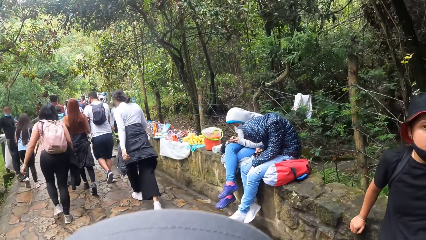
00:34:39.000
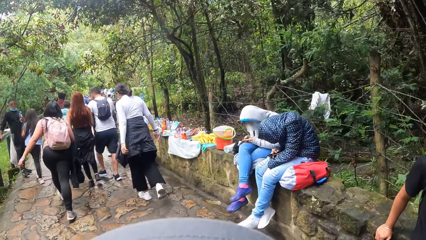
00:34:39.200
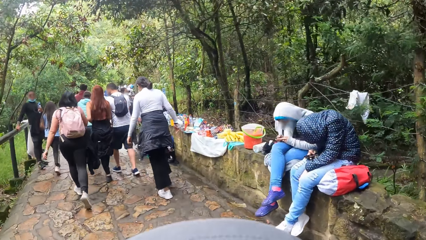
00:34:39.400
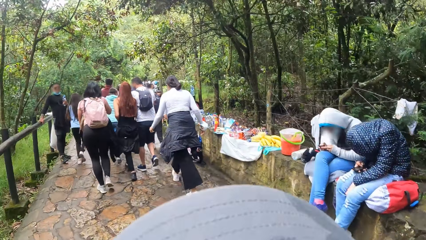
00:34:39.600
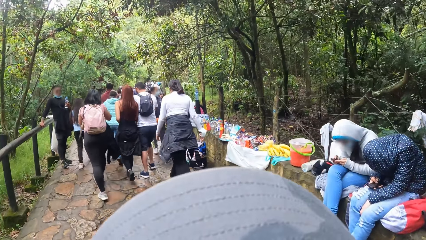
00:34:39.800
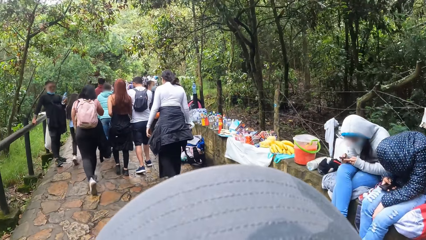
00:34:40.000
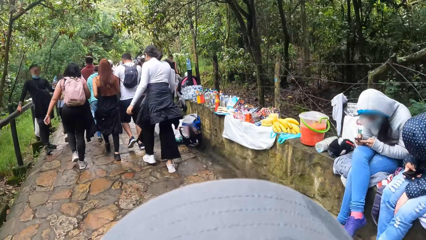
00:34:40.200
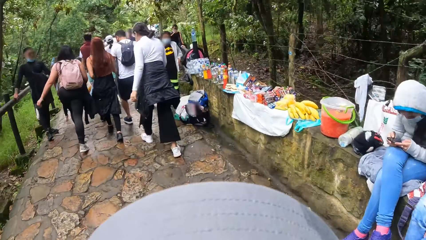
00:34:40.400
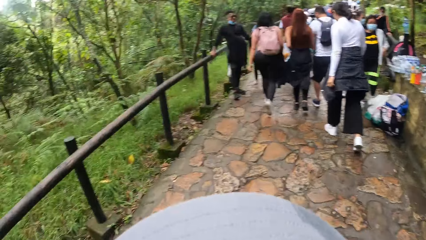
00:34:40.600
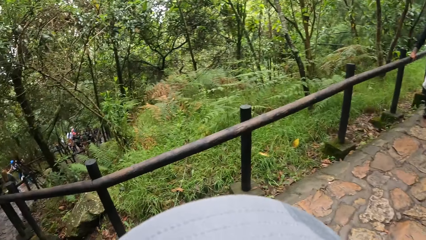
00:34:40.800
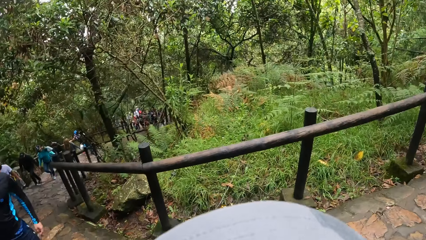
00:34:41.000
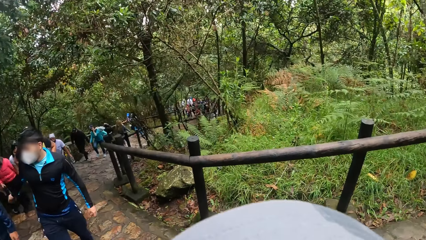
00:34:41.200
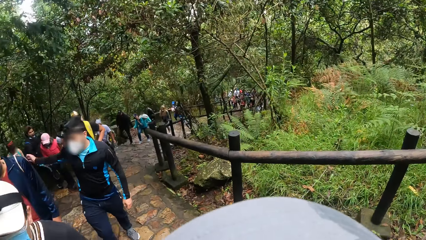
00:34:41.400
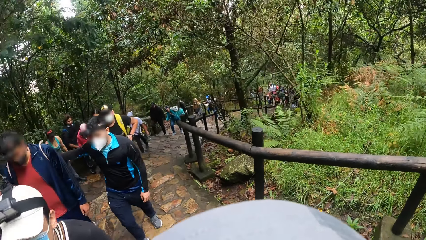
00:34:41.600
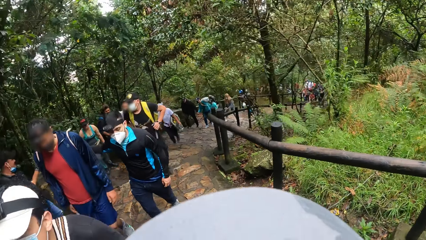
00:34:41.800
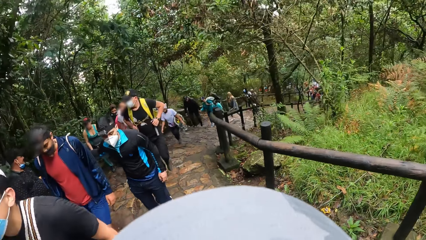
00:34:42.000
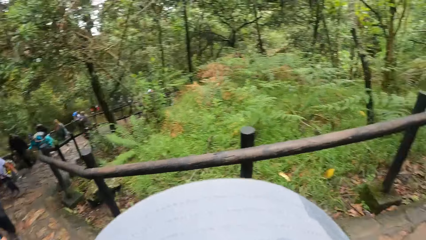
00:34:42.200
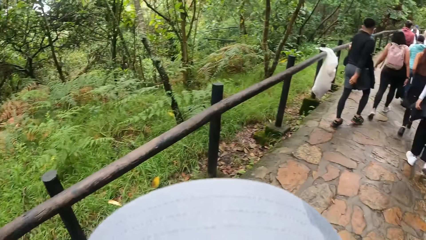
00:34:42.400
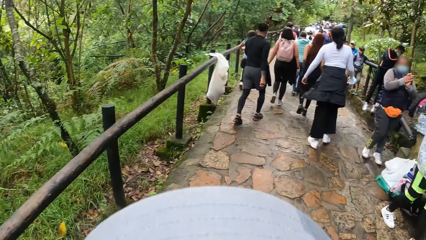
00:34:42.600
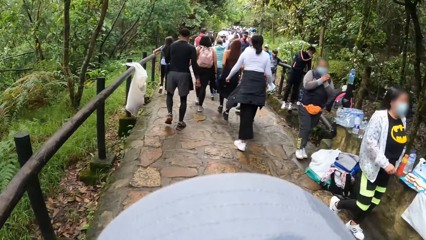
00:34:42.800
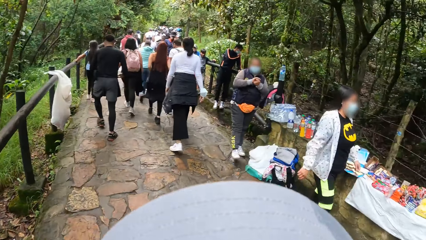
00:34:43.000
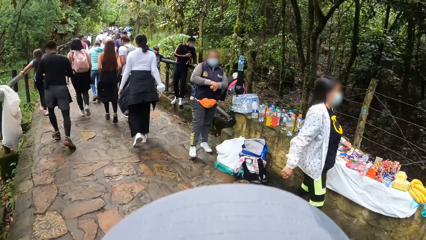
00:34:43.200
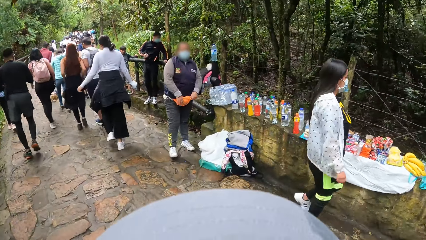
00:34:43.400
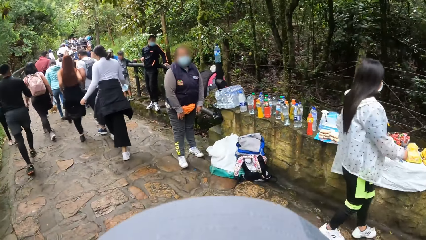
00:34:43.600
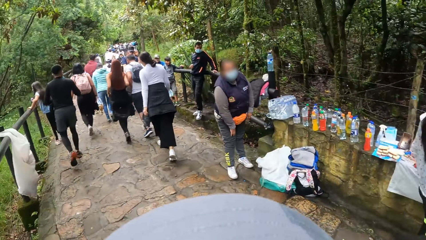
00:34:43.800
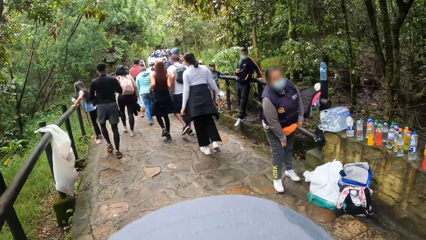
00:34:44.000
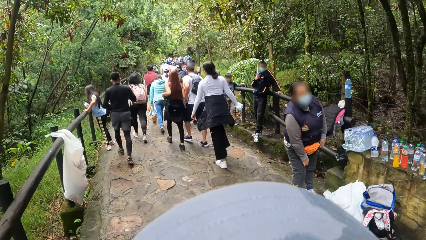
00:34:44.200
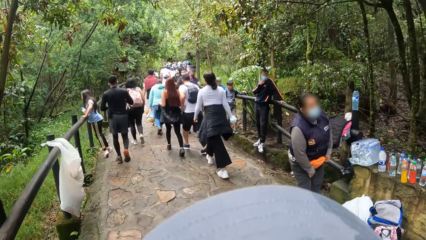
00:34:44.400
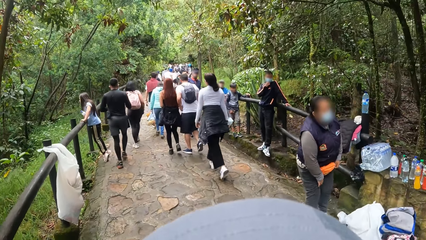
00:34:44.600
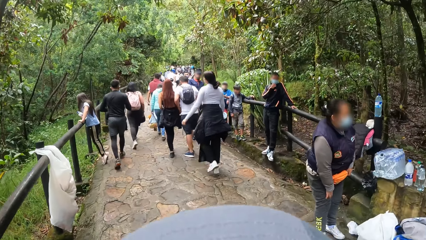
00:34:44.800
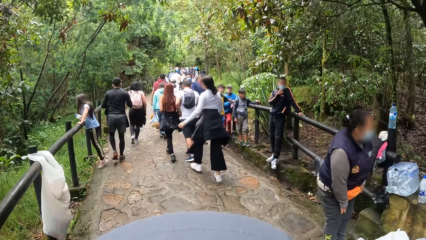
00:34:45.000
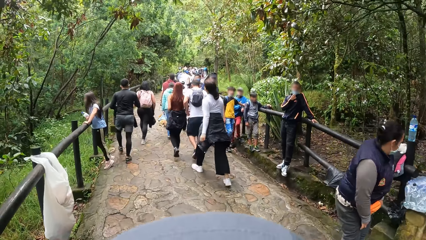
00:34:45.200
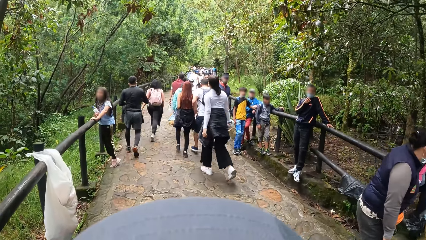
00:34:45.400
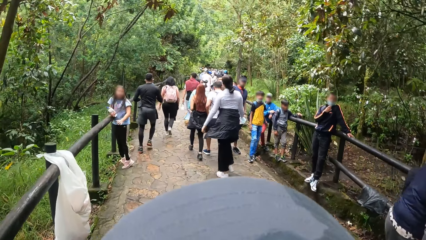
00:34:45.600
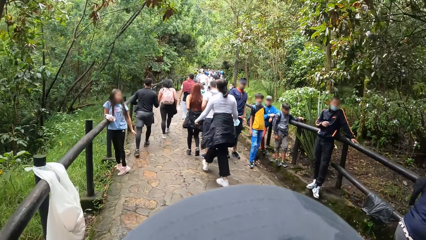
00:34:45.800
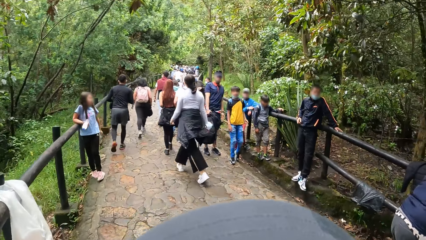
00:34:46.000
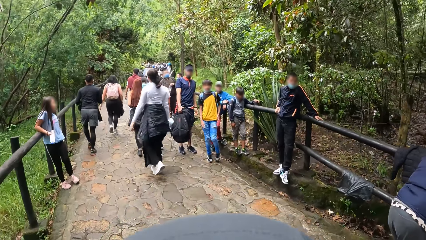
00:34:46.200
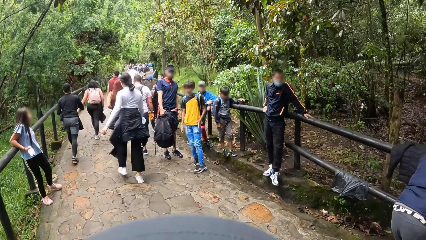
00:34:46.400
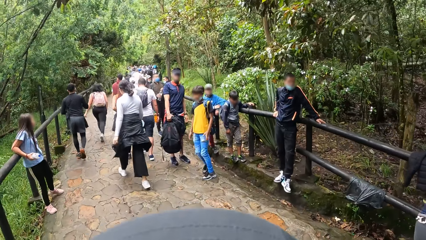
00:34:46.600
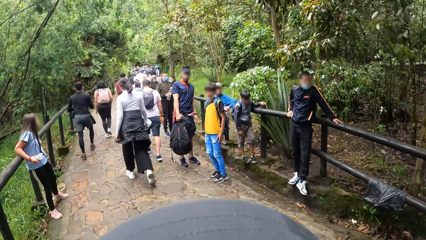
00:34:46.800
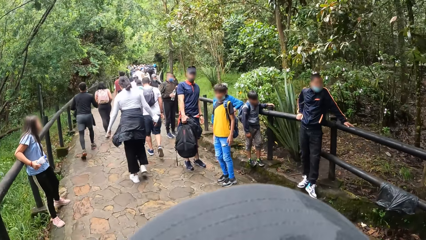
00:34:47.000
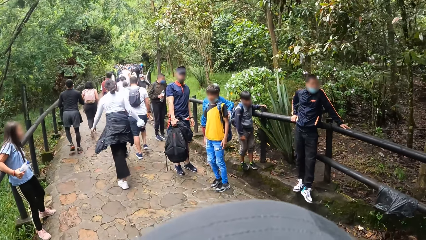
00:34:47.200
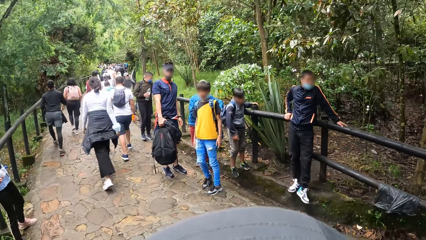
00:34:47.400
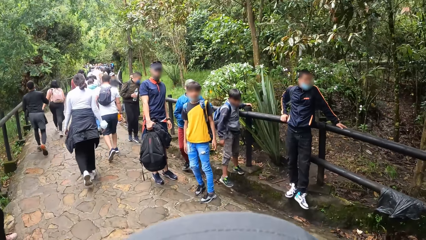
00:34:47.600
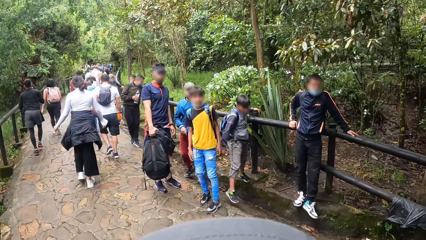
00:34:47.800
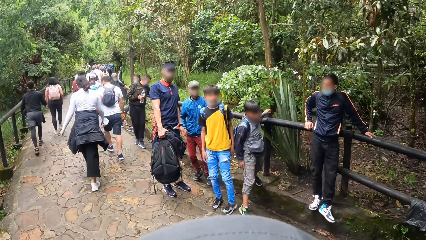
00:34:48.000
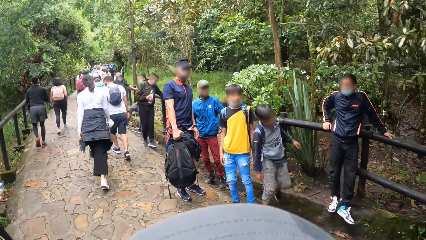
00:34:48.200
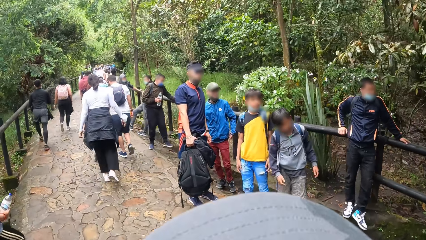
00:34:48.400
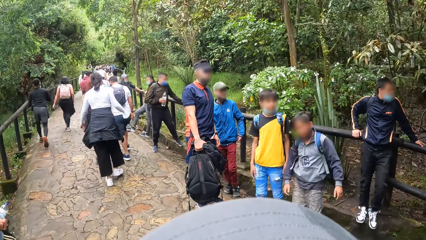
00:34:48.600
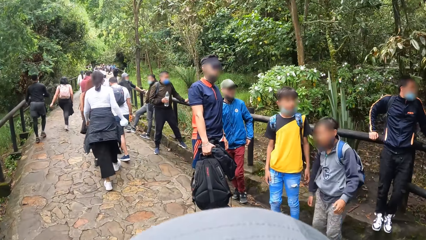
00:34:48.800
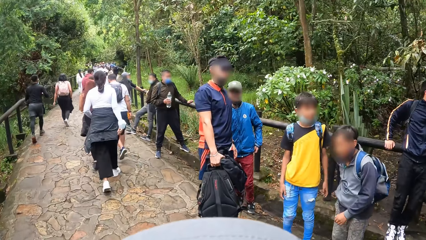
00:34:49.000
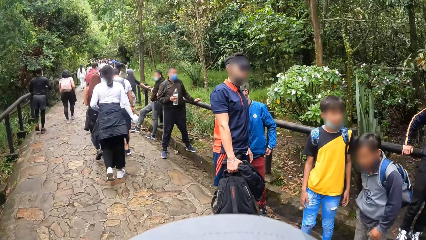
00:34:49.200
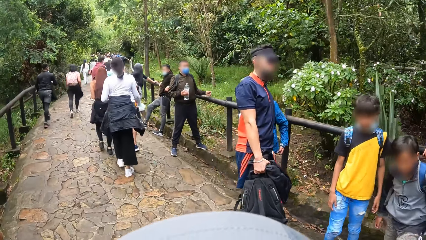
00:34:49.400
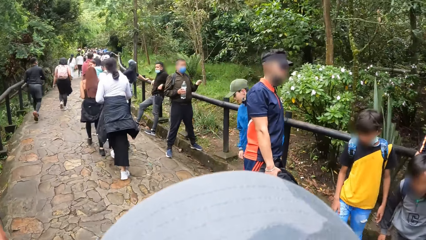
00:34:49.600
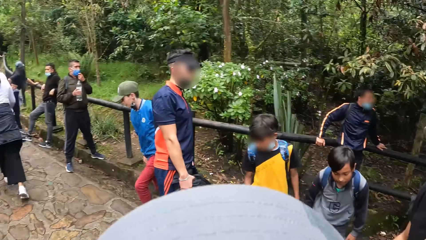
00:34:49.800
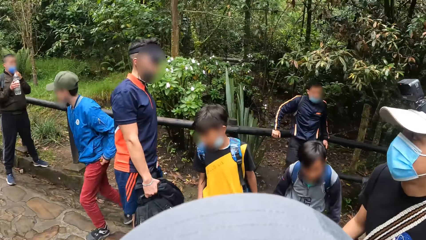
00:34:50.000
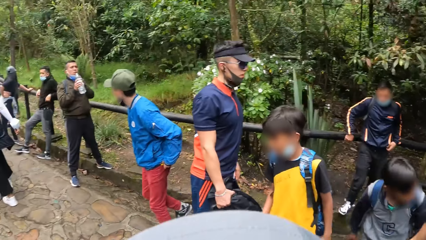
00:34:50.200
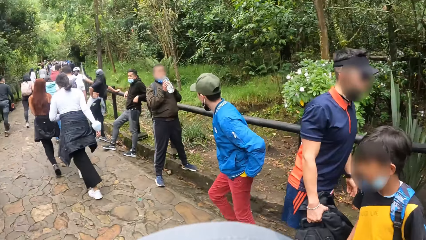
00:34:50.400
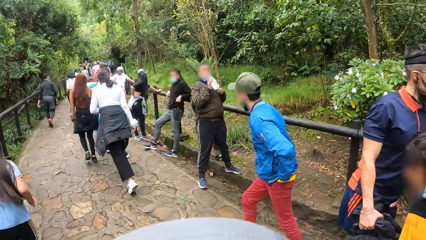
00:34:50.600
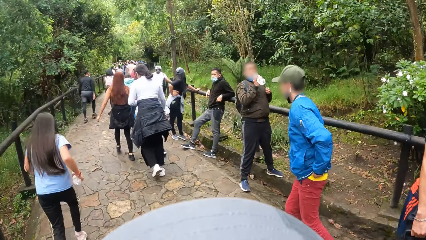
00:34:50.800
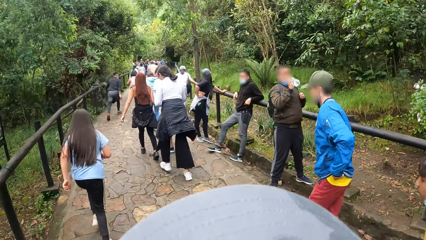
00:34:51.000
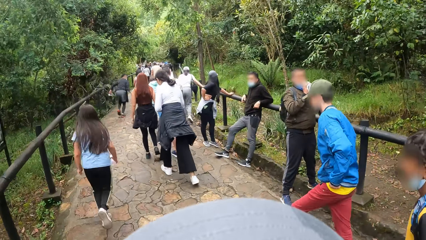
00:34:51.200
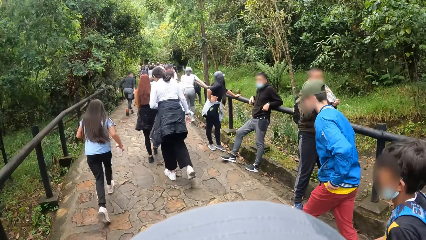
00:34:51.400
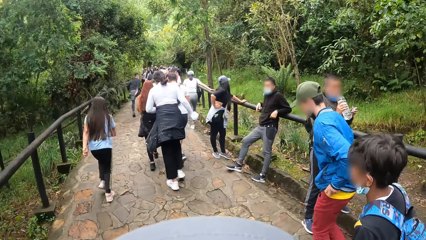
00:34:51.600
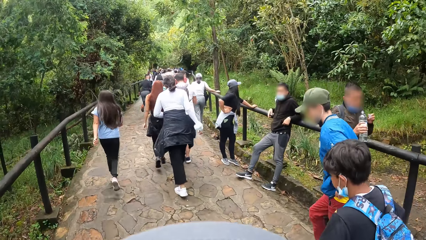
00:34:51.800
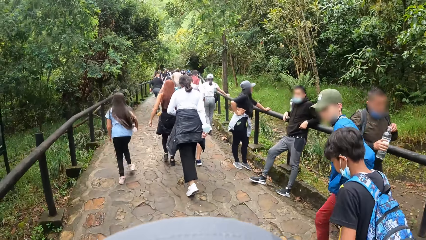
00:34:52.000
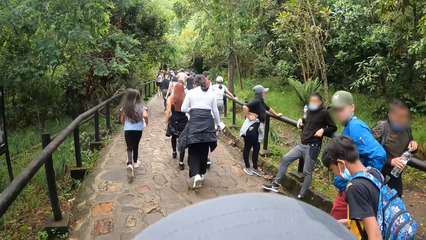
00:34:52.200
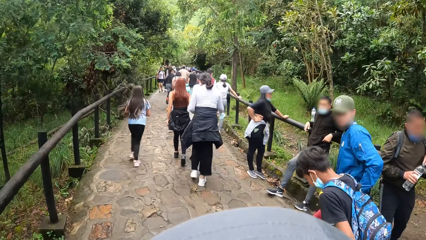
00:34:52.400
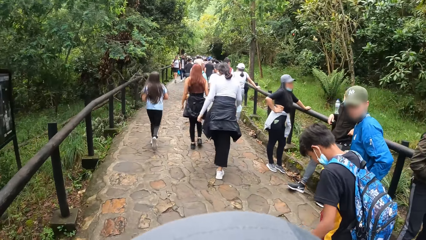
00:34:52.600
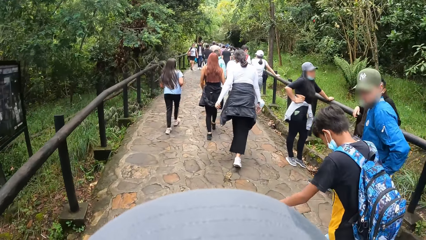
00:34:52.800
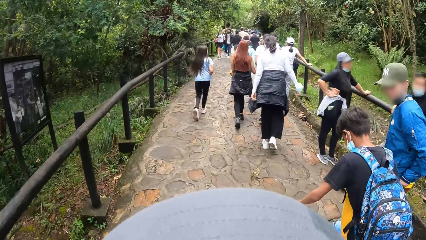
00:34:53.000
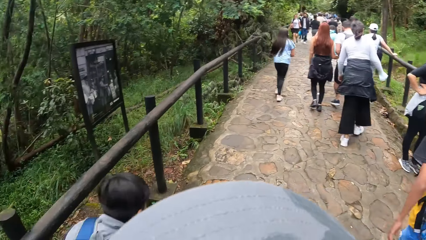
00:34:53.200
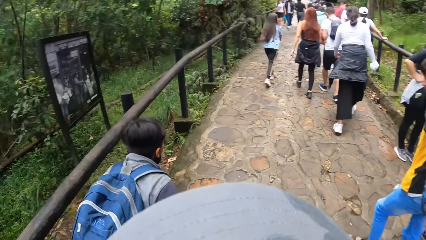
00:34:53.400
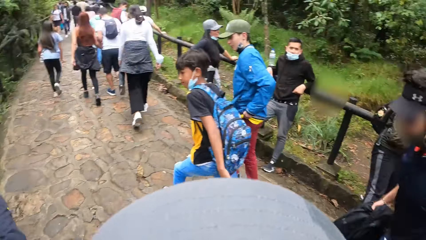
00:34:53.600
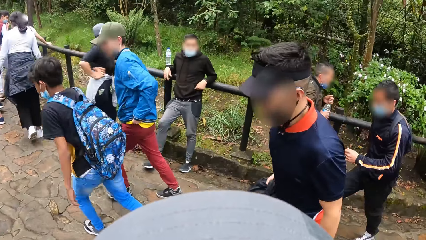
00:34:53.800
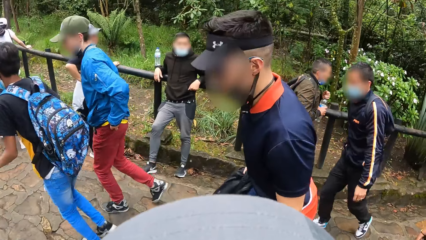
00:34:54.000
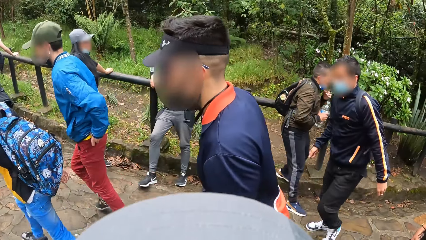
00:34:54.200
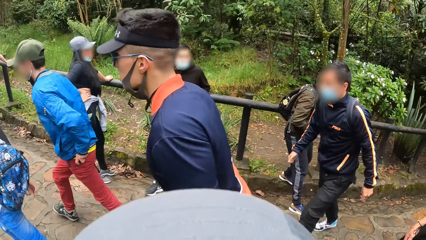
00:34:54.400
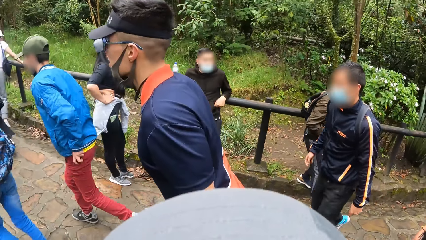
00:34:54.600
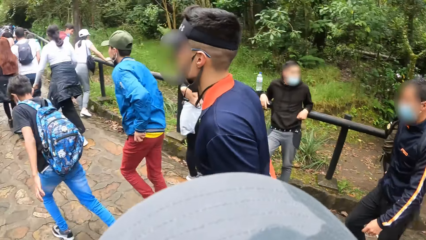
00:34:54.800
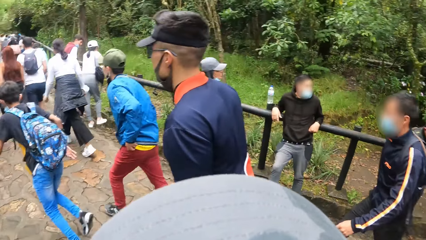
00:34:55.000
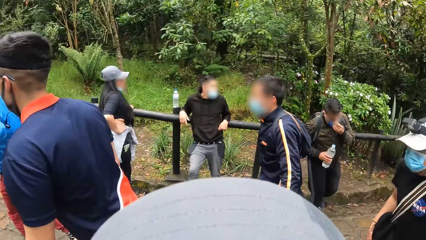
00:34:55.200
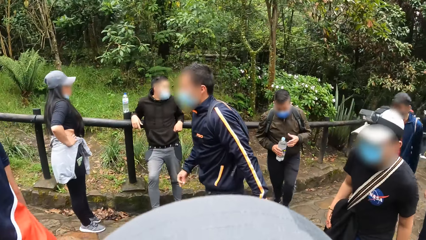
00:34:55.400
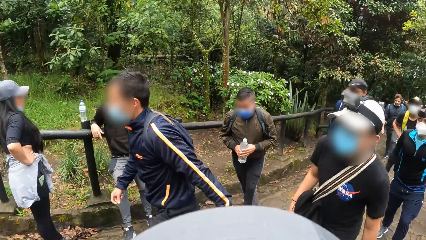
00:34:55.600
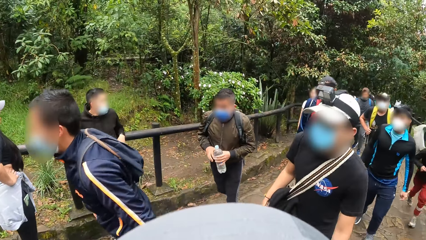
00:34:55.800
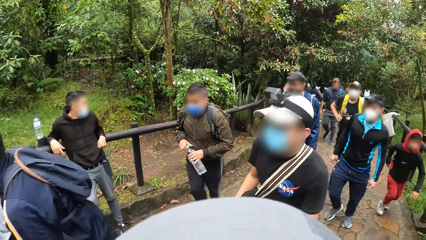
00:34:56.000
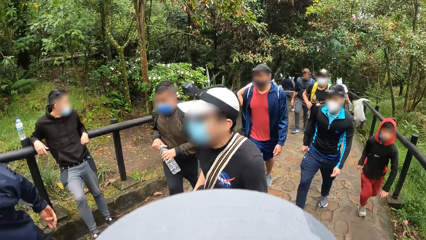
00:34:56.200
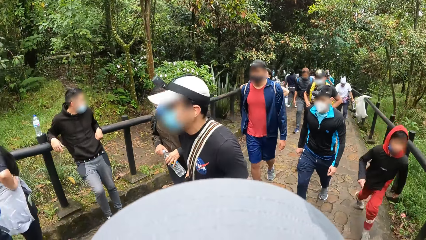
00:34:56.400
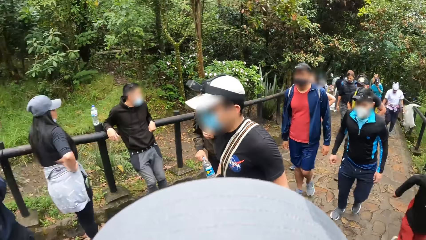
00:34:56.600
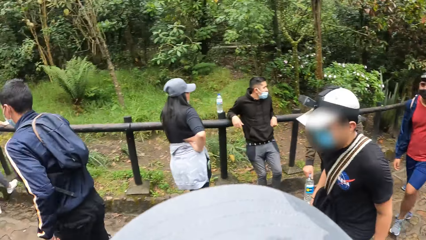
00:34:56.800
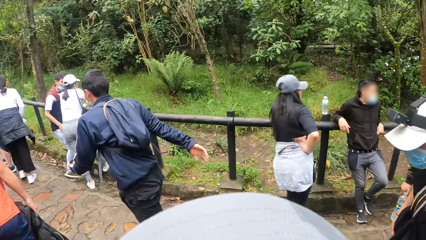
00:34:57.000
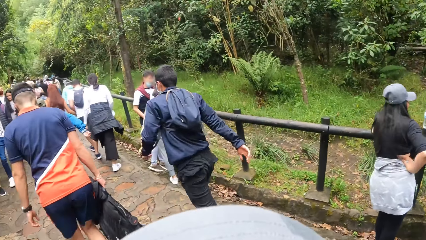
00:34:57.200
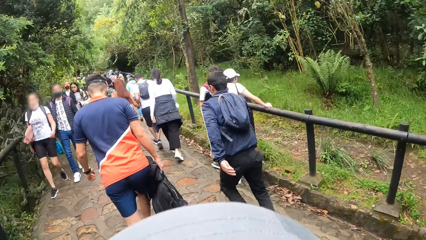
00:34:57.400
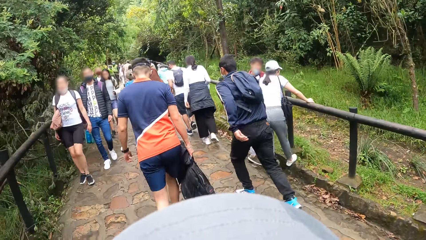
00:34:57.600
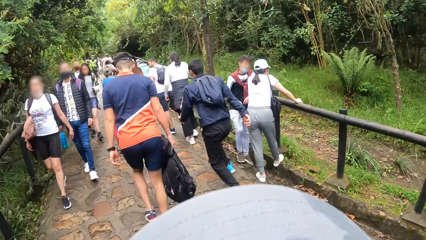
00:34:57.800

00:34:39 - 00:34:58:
A man interacts with another man. The camera wearer looks at the back. They look at the back again.
